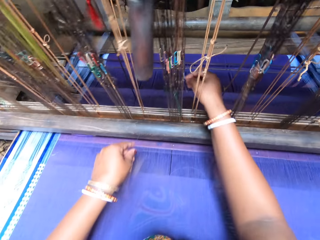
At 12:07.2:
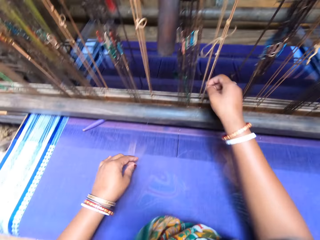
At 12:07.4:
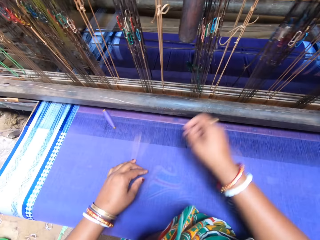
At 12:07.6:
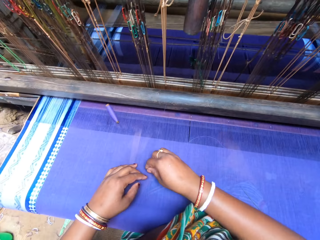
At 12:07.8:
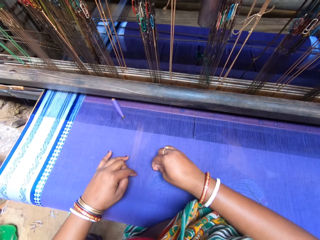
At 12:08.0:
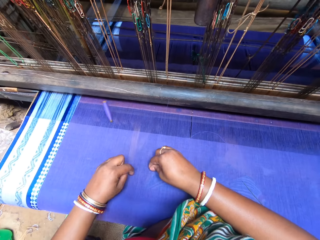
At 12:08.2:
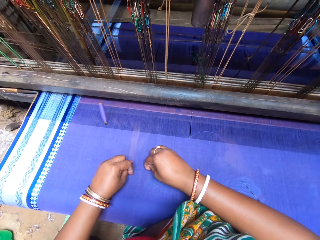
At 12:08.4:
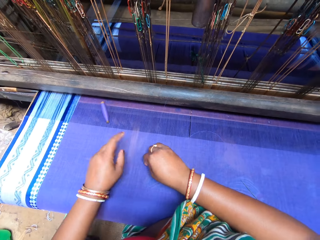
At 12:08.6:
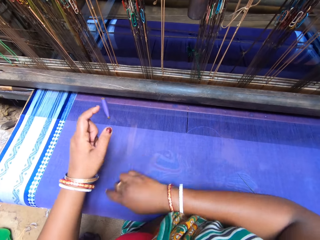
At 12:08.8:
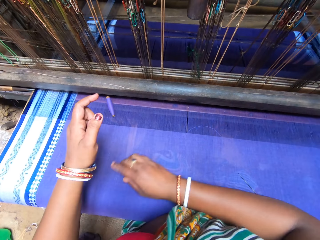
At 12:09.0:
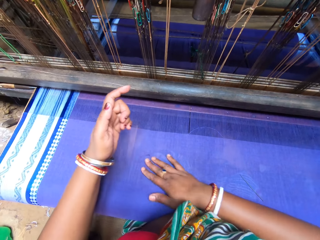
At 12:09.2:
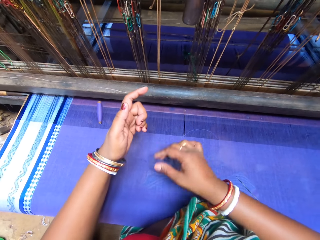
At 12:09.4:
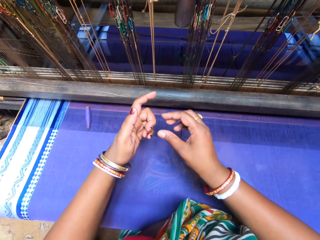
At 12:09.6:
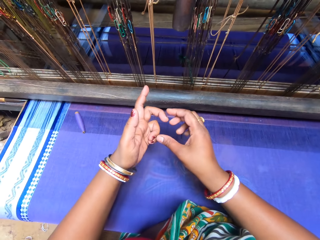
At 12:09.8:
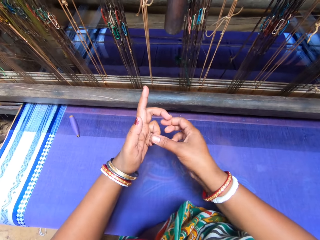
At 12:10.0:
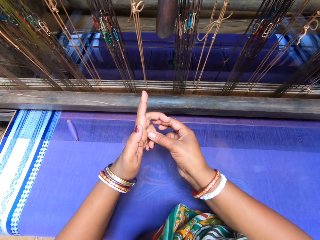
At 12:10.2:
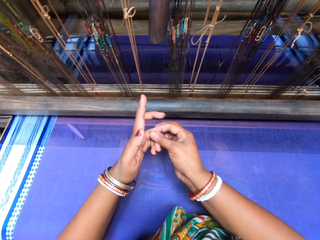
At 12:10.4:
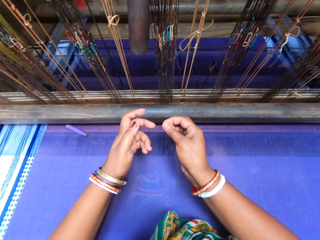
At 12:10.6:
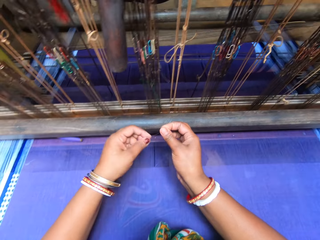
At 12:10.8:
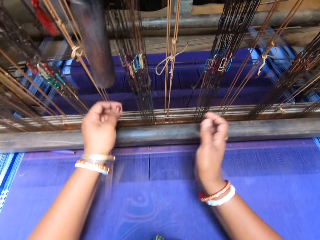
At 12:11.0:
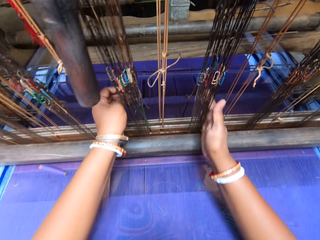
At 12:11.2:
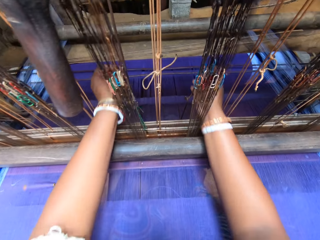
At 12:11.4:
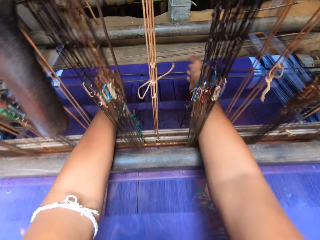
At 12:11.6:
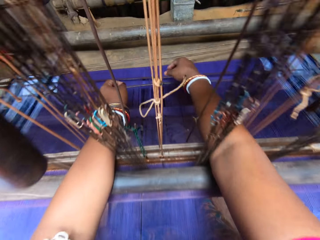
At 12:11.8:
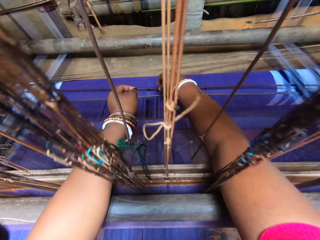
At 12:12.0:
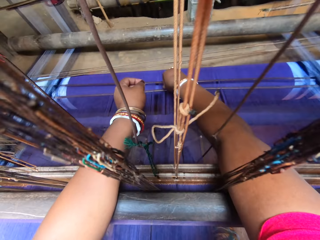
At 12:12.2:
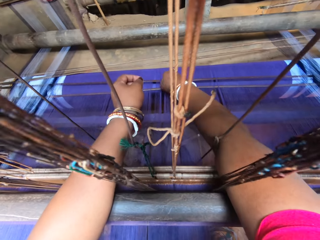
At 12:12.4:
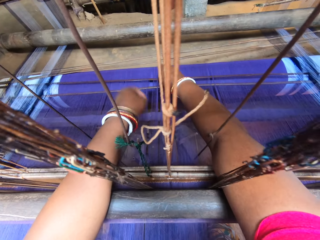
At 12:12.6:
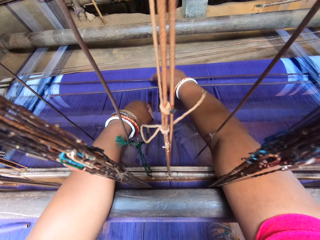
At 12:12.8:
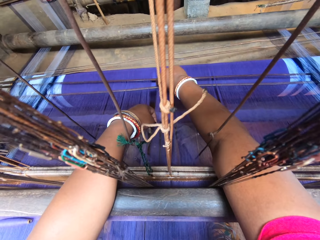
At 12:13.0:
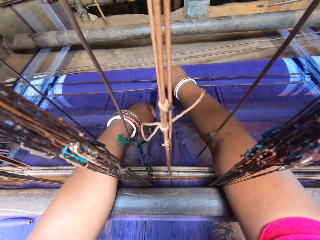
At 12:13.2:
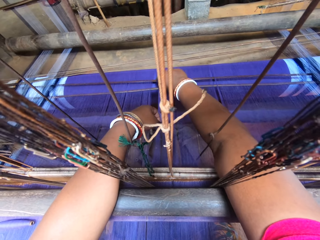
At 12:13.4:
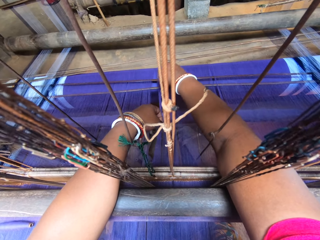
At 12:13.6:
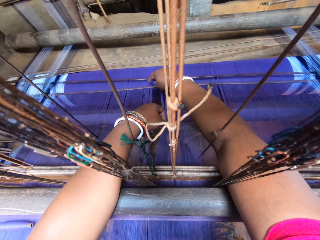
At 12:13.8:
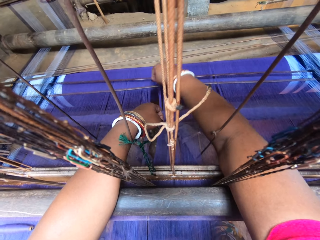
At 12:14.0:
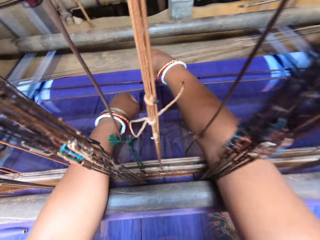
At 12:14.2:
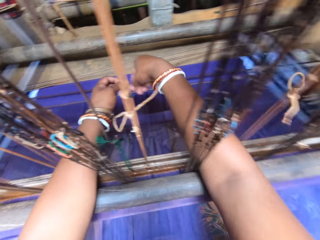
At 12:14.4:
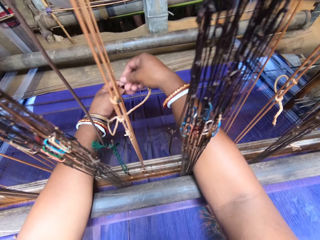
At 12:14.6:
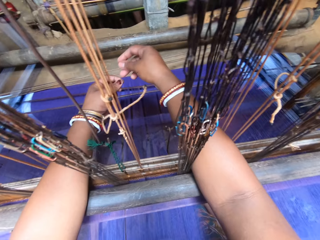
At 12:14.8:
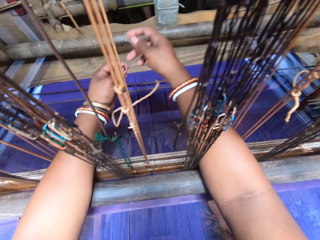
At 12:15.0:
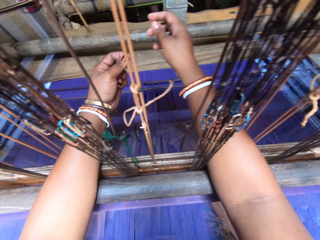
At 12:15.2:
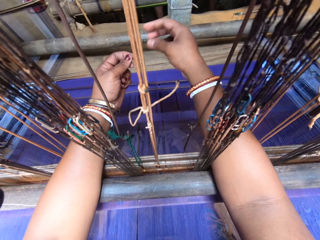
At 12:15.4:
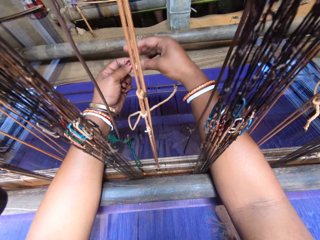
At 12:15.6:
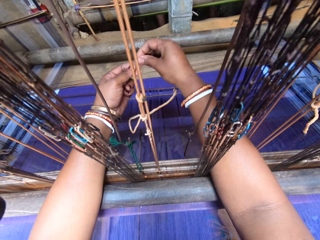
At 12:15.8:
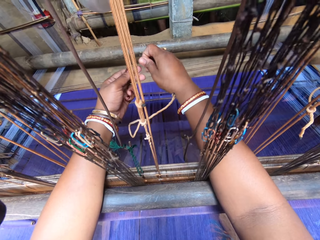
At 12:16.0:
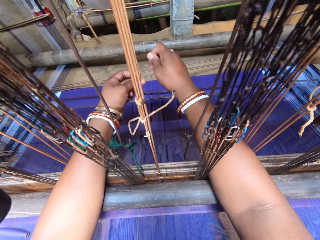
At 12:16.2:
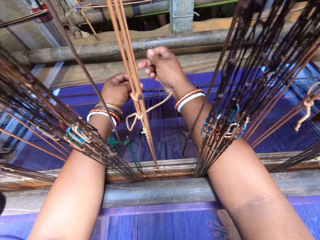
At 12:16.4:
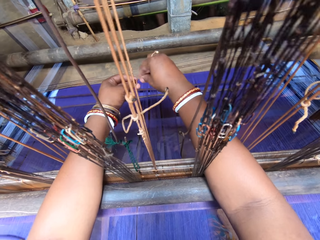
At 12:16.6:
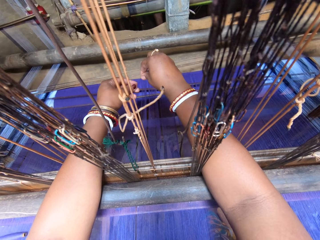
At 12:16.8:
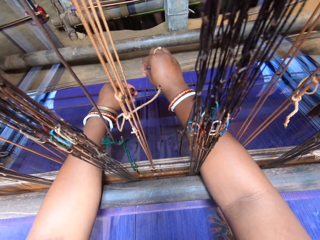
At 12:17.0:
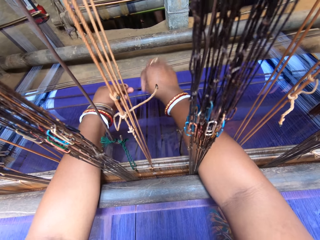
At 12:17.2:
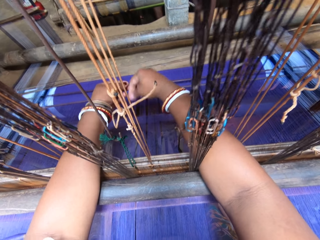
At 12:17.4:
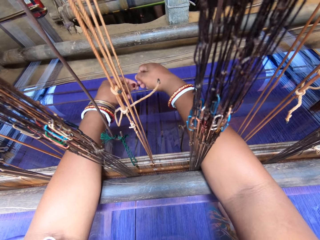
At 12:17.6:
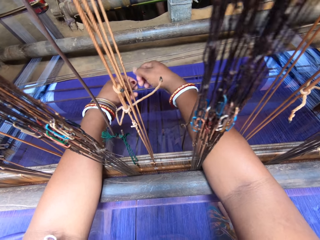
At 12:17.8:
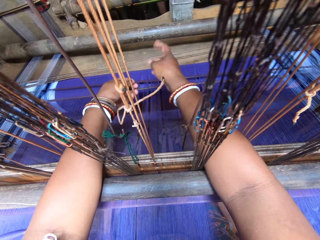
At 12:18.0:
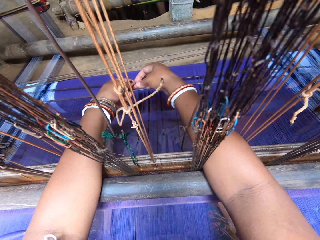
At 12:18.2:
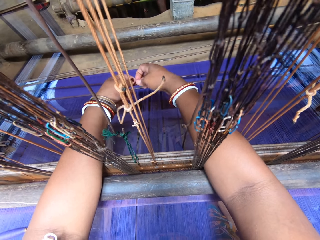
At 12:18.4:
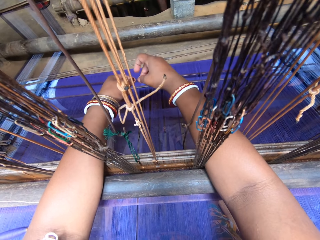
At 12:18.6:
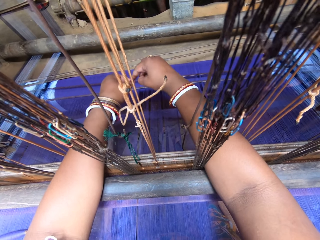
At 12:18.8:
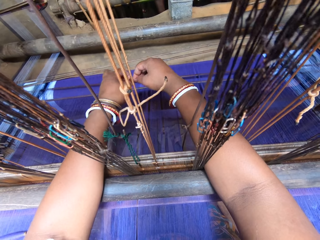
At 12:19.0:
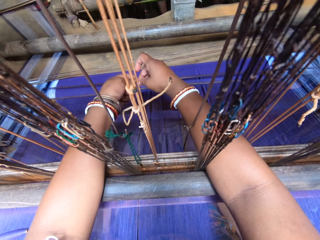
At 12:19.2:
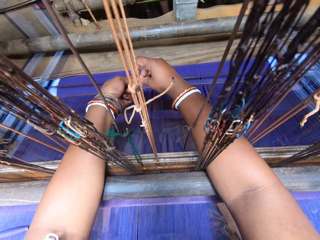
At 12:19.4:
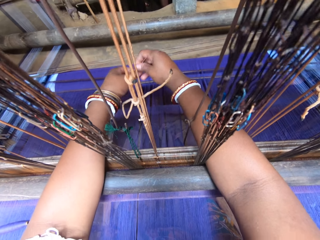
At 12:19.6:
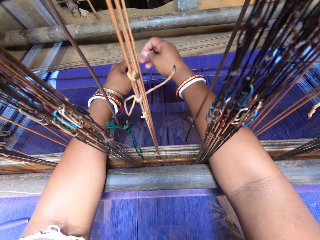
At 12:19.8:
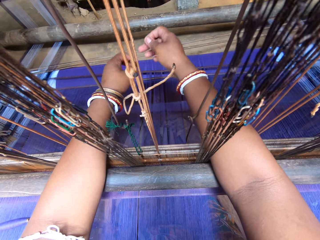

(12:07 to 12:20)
The camera wearer picks the thread from the sari with both hands. She pulls out the thread. She holds the thread with her left hand. She holds the thread with both hands. She holds the thread with her left hand. She fixes the thread into the warp in the back beam of the handloom with both hands. She sews the fabric. She ties a knot on the thread with both hands. She straightens the thread.

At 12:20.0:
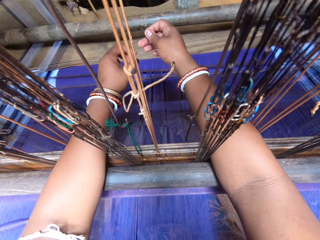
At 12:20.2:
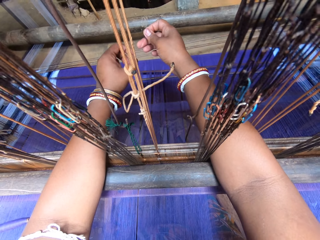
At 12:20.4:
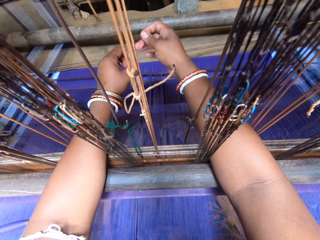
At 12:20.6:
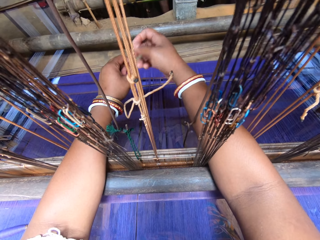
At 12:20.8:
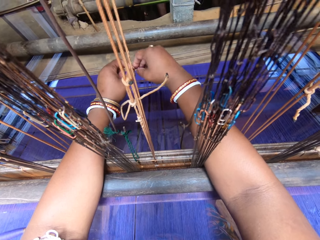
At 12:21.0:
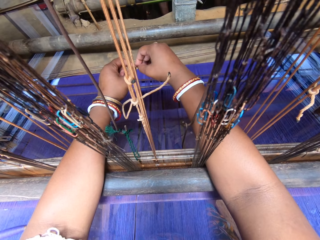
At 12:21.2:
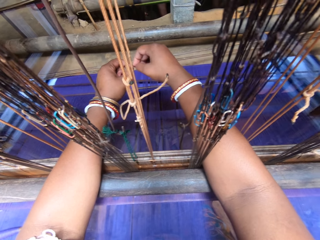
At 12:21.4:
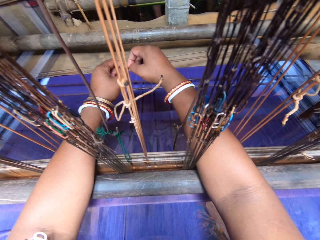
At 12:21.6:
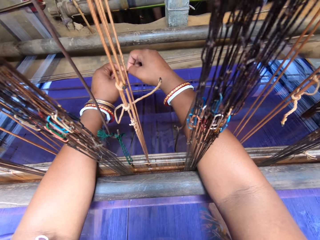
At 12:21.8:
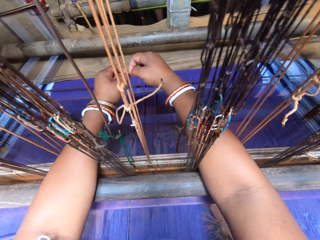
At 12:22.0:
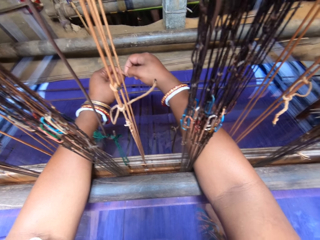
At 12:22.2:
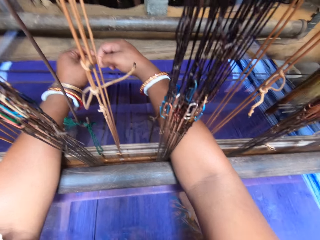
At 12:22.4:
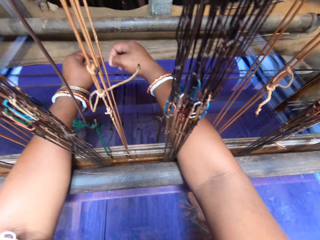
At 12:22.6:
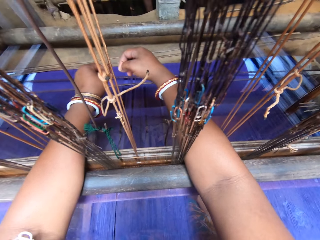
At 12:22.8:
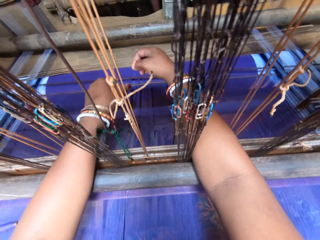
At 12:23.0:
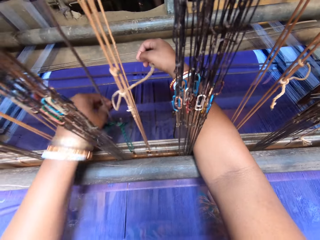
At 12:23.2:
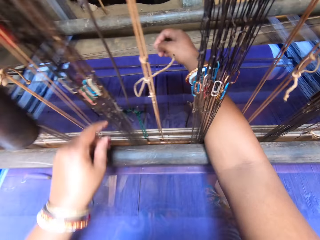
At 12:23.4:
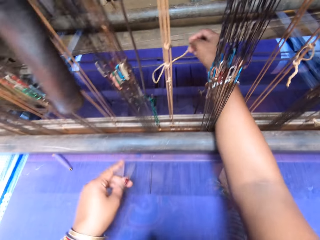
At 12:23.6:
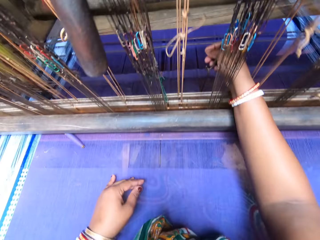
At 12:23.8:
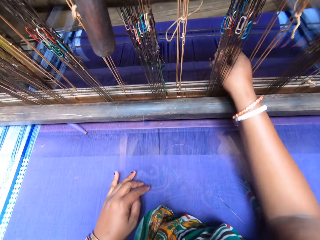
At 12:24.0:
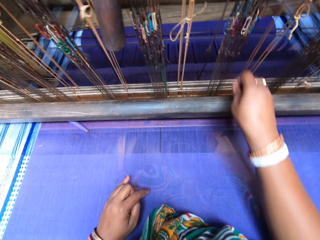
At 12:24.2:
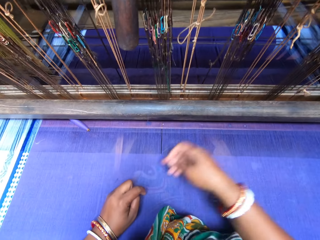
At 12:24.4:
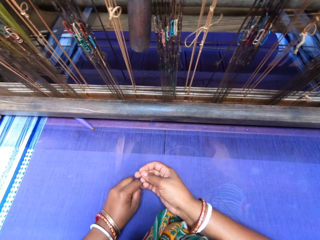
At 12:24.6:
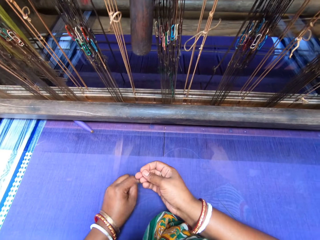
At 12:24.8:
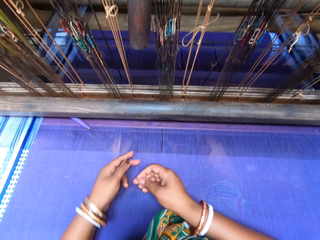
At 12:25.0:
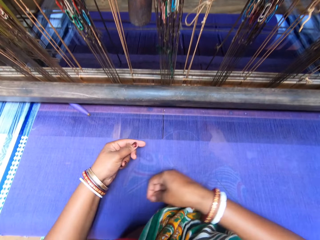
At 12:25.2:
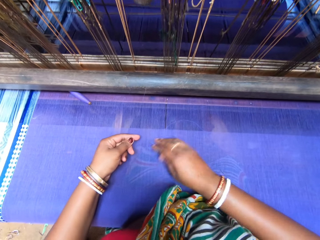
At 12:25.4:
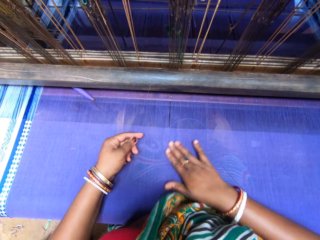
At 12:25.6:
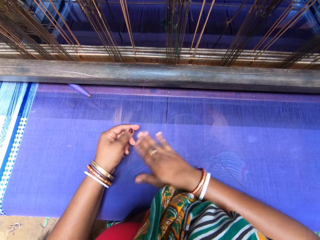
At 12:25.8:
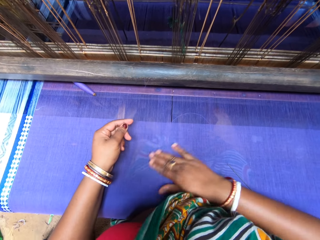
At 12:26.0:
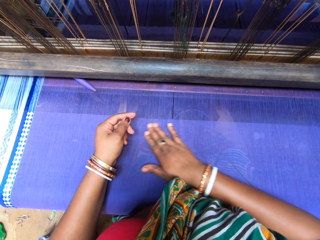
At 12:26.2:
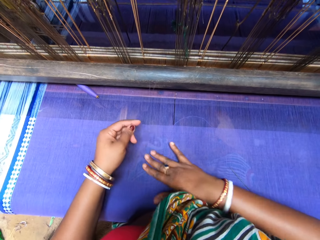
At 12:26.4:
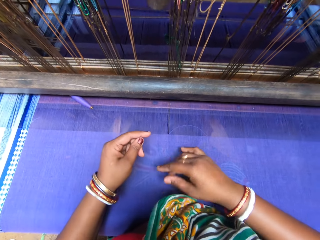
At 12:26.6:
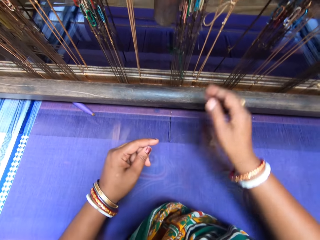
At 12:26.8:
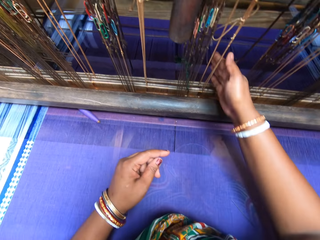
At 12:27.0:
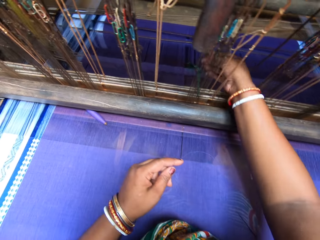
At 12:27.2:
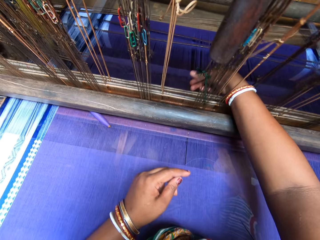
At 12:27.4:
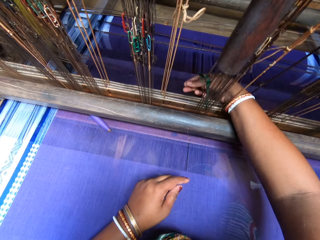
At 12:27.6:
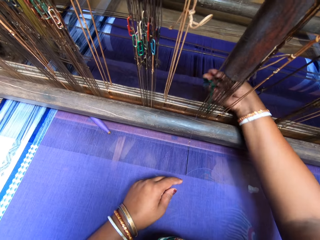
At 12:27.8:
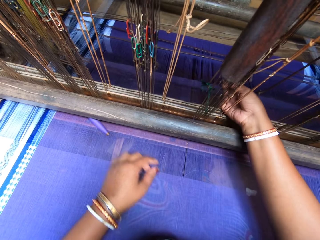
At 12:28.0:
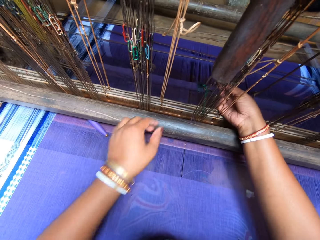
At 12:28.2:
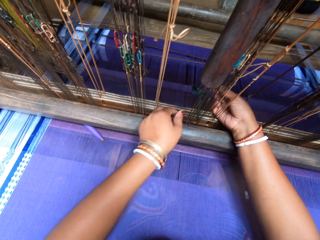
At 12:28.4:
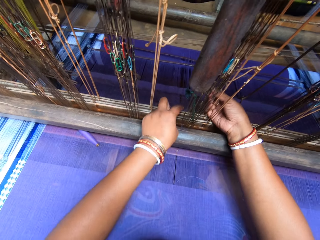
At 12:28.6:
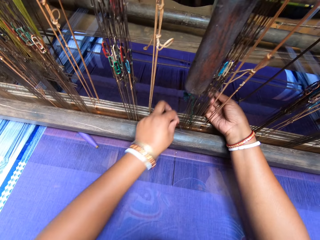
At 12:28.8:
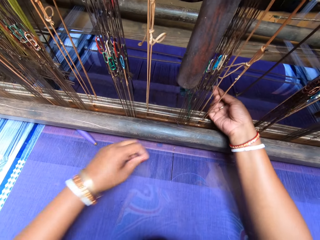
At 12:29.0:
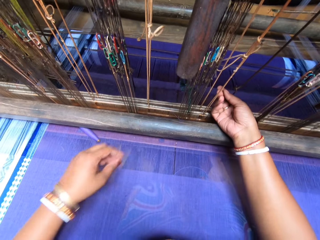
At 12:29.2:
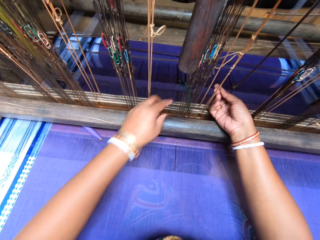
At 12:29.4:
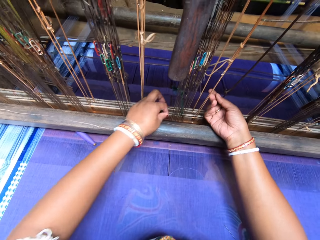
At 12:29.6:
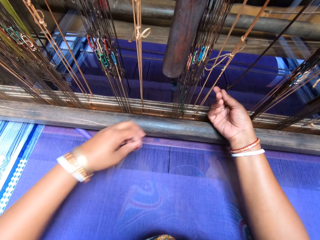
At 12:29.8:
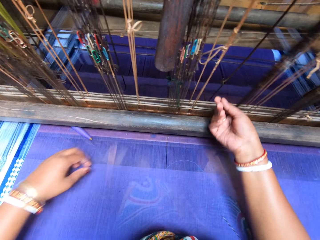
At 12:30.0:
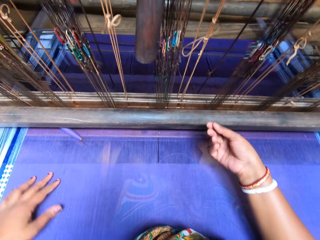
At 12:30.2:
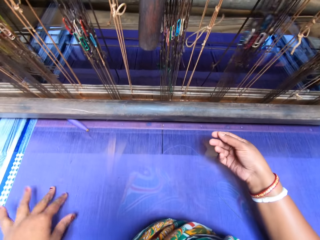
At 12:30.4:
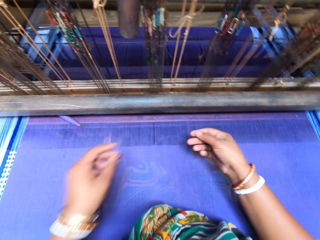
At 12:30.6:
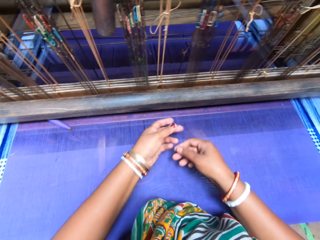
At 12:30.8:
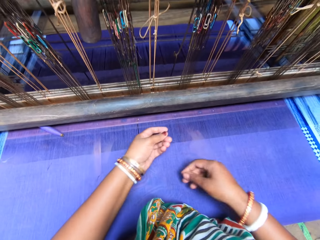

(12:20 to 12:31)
The camera wearer cuts the thread with both hands. She pulls the thread out from the back beam of the handloom with her left hand. She holds the thread with both hands. She rubs the thread on the sari with her right hand. She holds the thread at the back beam with her right hand. She pulls the thread through the handloom reed with her left hand. She does it again.
